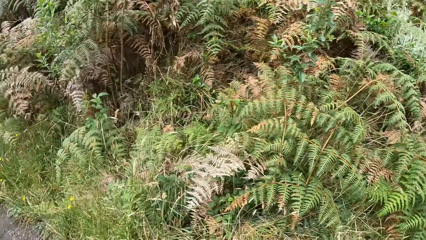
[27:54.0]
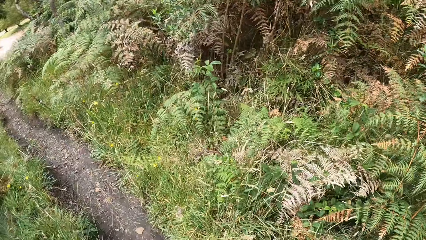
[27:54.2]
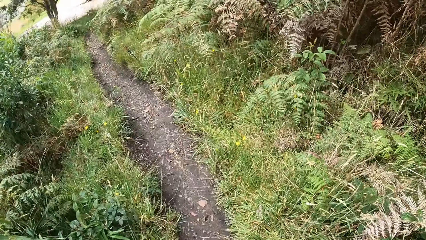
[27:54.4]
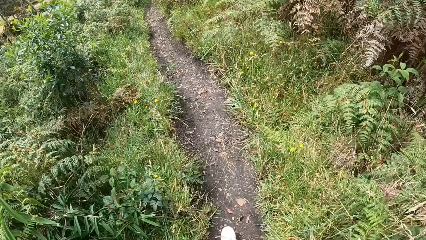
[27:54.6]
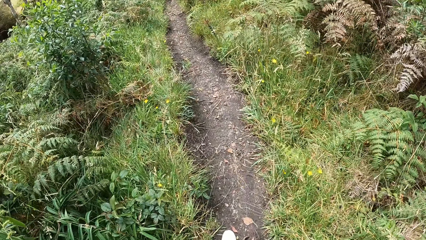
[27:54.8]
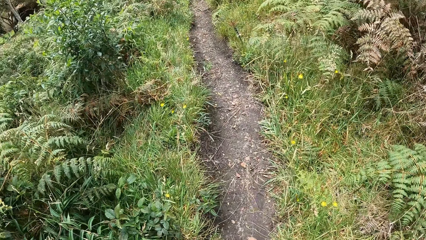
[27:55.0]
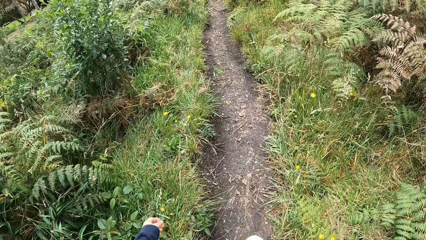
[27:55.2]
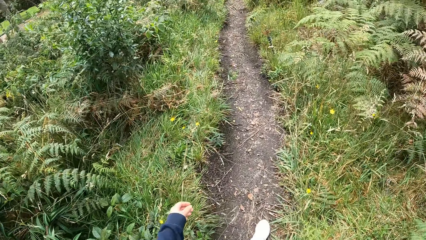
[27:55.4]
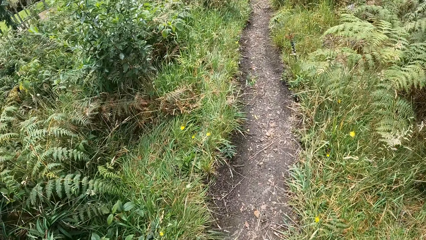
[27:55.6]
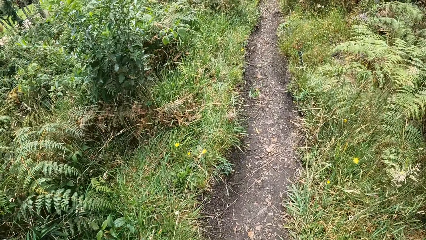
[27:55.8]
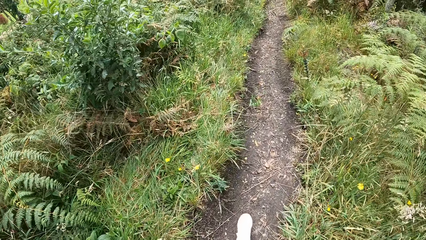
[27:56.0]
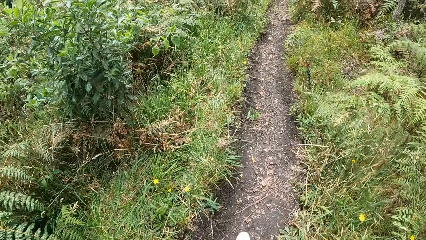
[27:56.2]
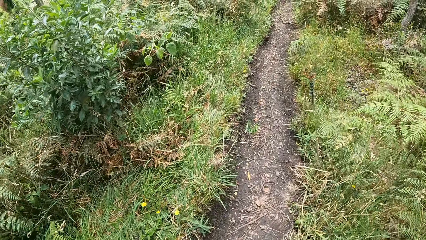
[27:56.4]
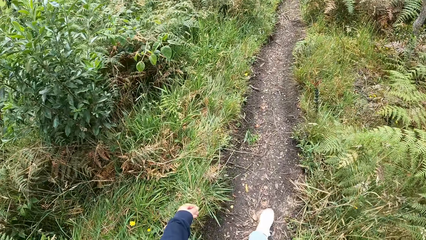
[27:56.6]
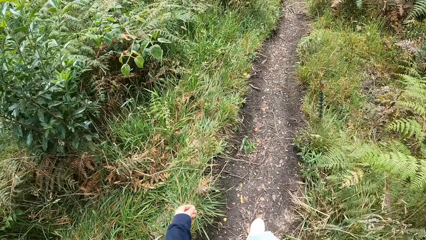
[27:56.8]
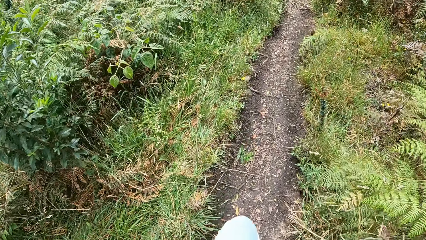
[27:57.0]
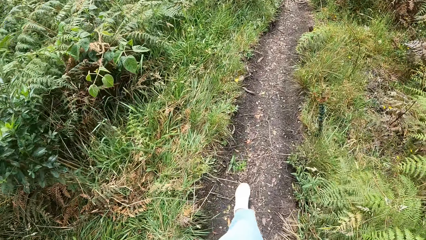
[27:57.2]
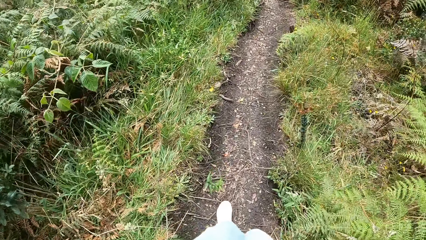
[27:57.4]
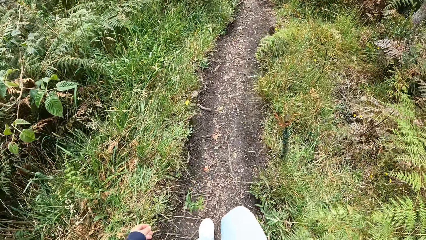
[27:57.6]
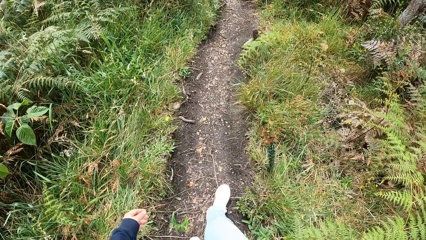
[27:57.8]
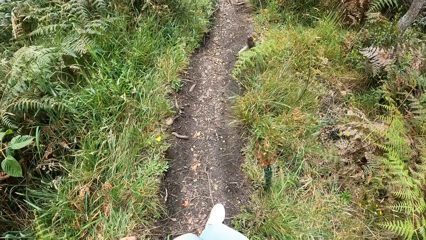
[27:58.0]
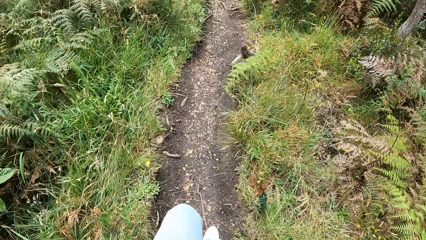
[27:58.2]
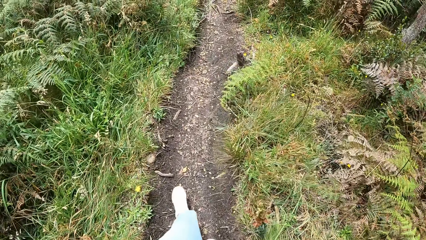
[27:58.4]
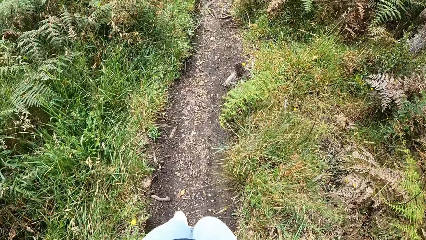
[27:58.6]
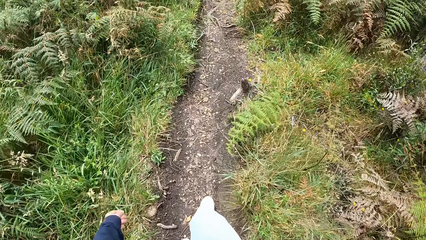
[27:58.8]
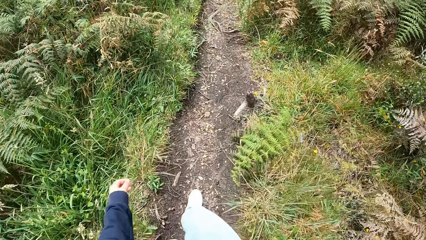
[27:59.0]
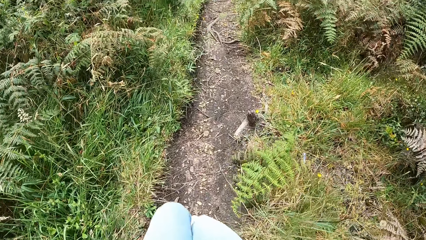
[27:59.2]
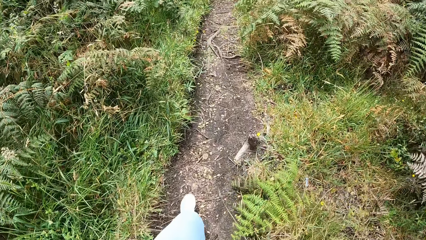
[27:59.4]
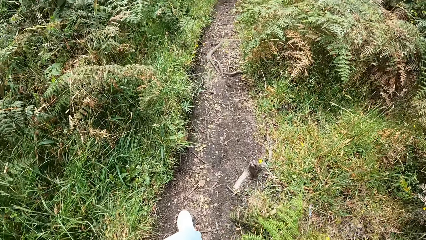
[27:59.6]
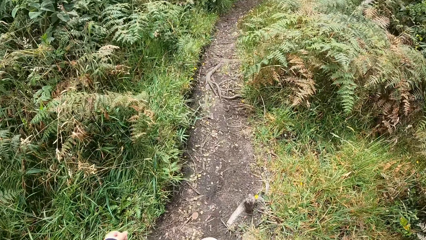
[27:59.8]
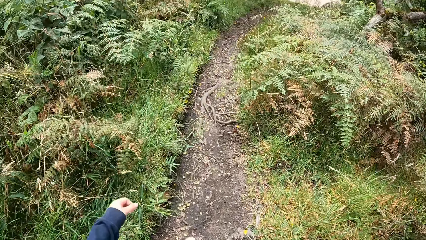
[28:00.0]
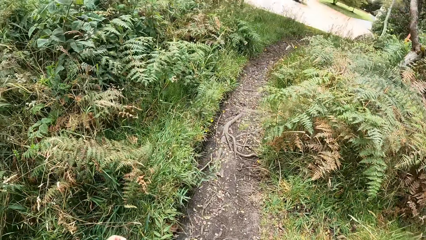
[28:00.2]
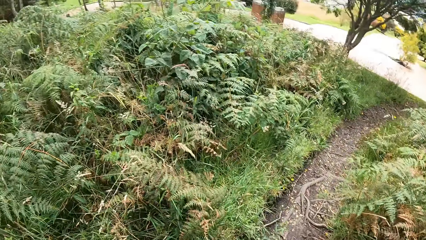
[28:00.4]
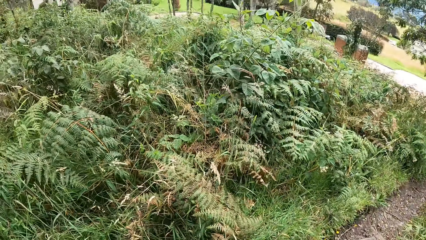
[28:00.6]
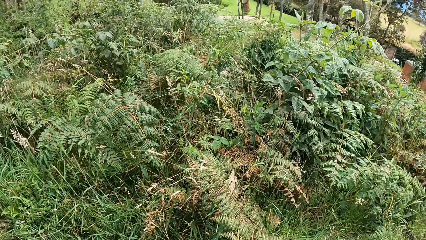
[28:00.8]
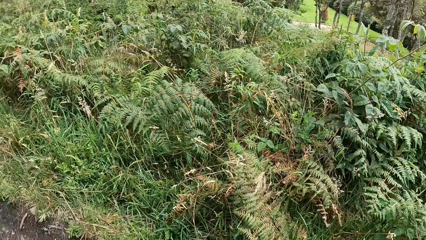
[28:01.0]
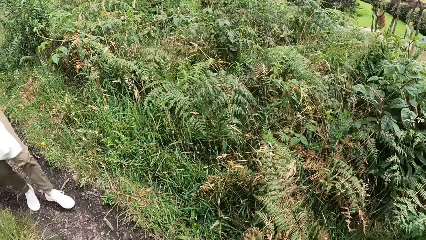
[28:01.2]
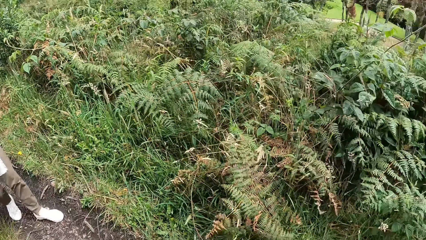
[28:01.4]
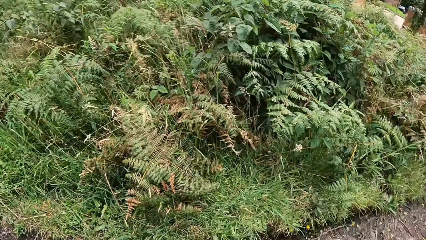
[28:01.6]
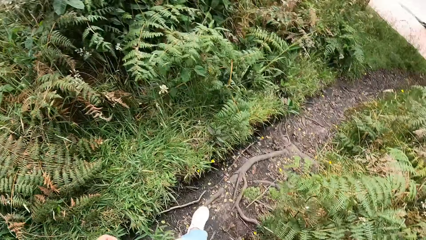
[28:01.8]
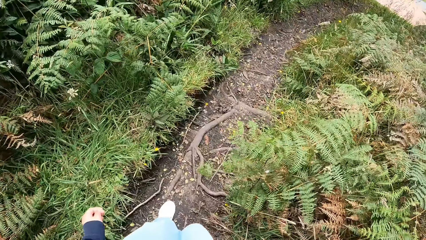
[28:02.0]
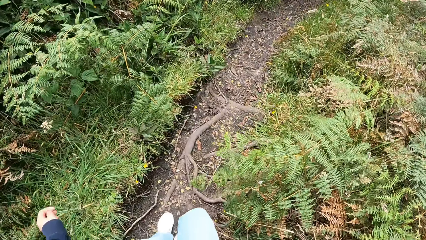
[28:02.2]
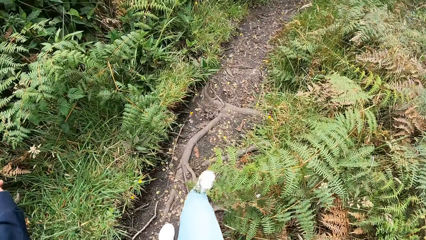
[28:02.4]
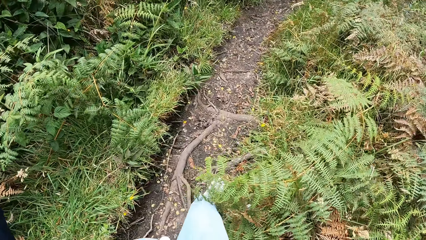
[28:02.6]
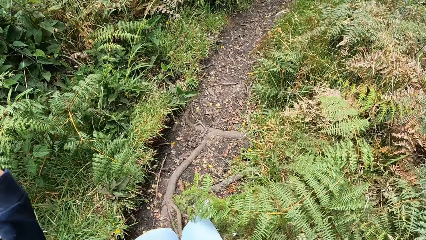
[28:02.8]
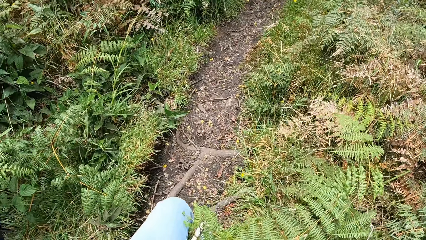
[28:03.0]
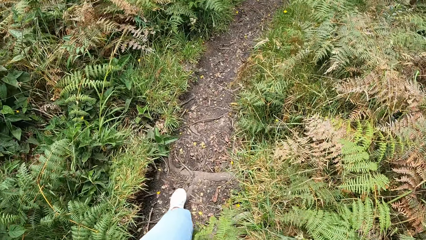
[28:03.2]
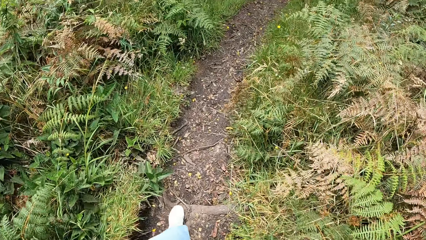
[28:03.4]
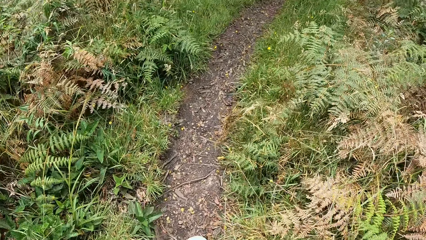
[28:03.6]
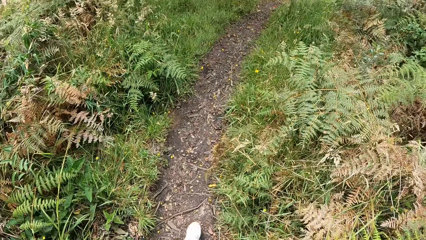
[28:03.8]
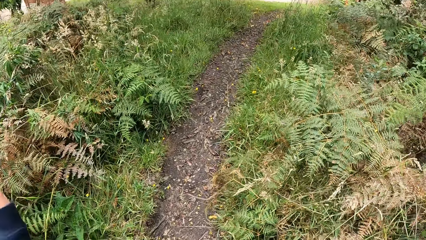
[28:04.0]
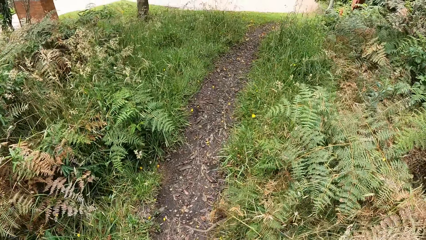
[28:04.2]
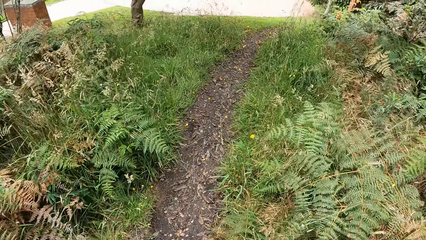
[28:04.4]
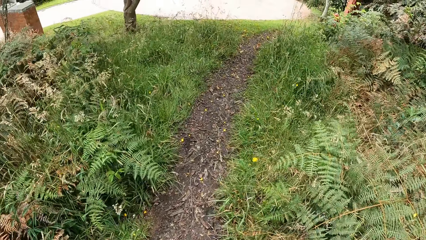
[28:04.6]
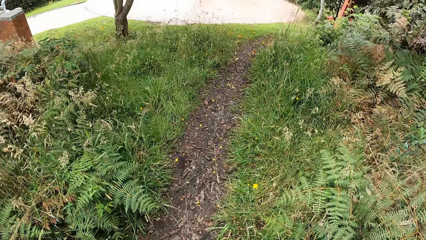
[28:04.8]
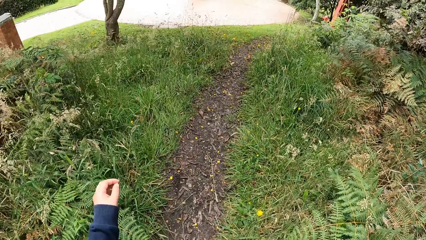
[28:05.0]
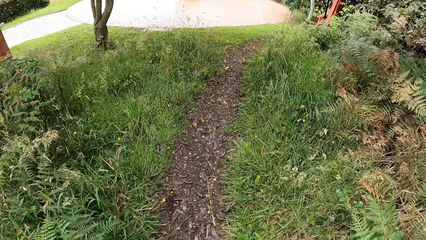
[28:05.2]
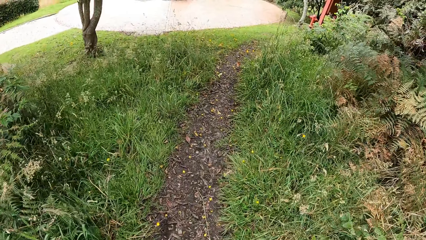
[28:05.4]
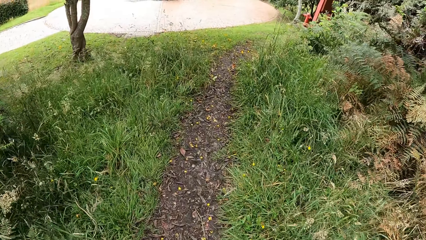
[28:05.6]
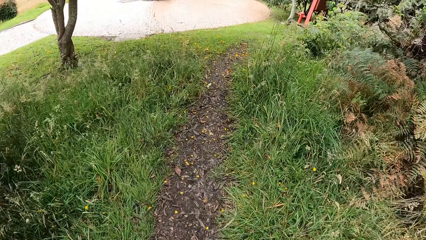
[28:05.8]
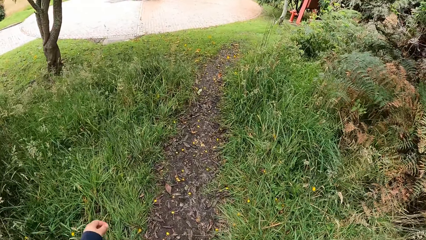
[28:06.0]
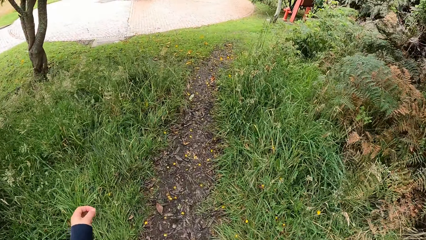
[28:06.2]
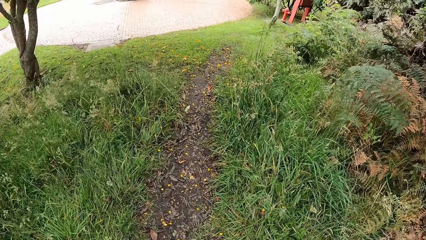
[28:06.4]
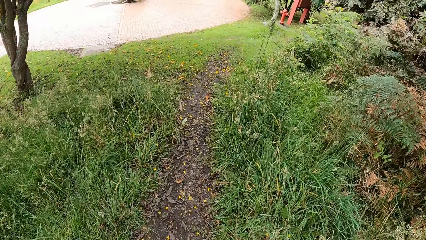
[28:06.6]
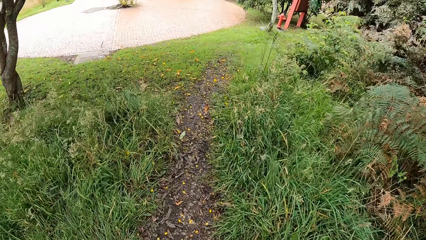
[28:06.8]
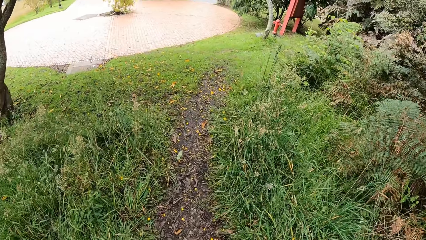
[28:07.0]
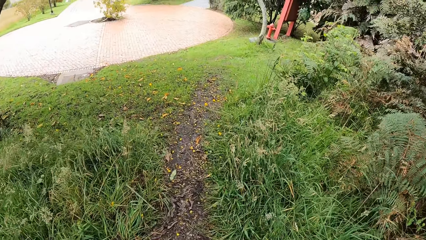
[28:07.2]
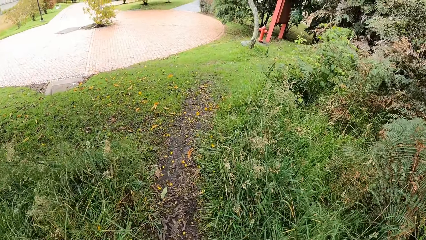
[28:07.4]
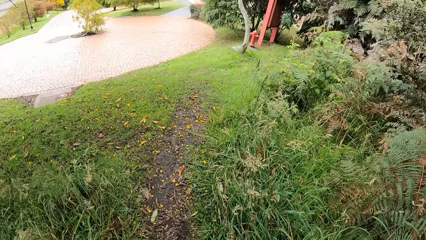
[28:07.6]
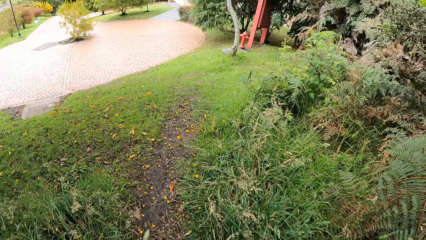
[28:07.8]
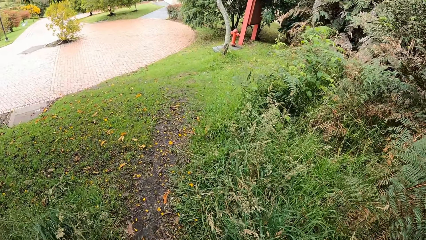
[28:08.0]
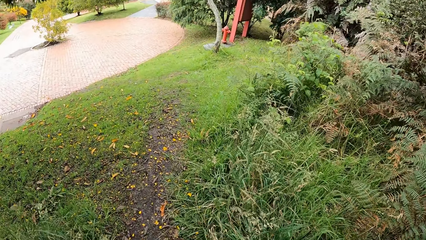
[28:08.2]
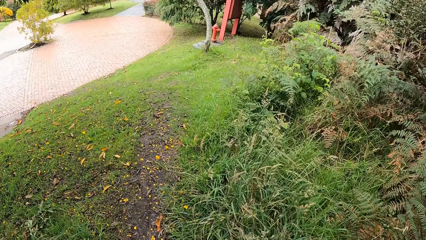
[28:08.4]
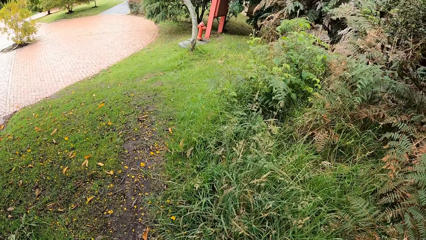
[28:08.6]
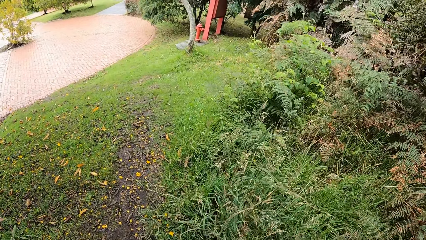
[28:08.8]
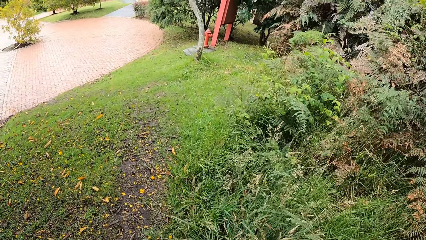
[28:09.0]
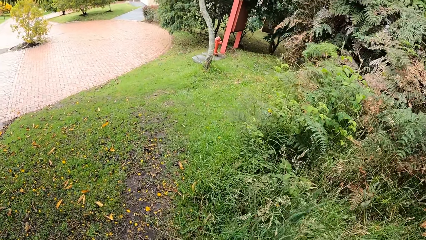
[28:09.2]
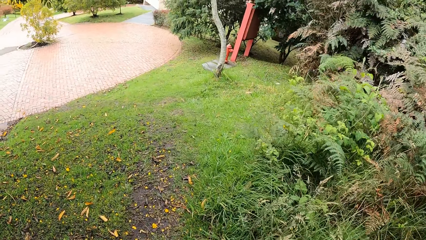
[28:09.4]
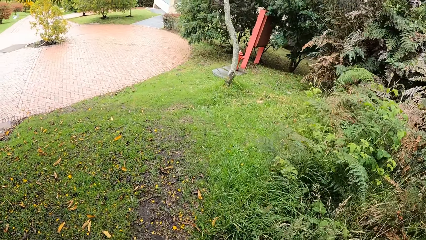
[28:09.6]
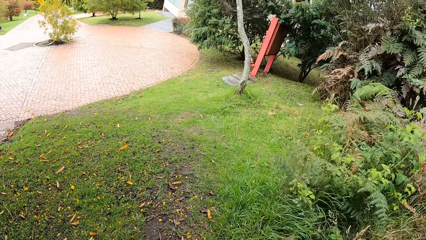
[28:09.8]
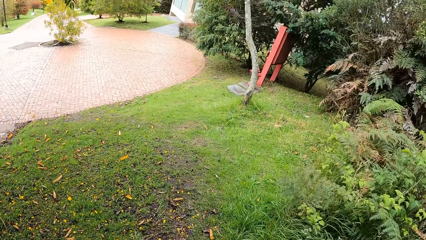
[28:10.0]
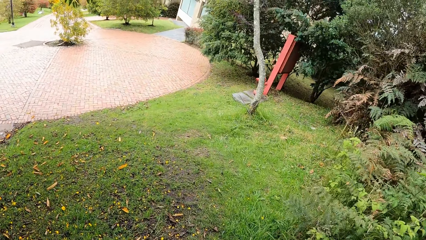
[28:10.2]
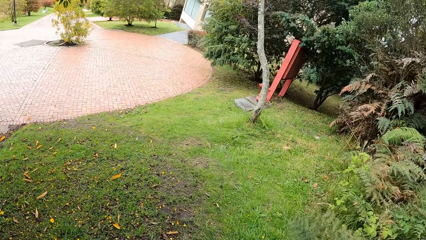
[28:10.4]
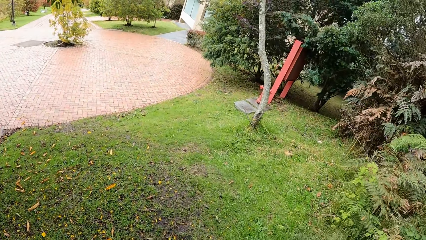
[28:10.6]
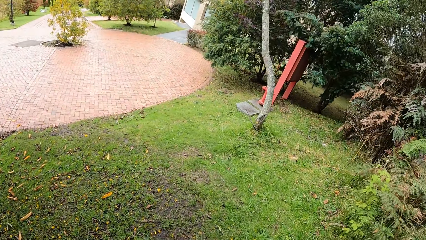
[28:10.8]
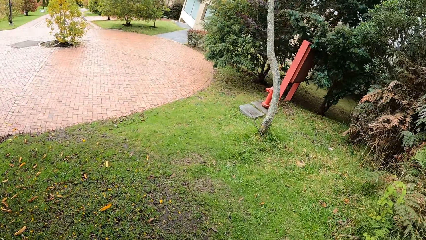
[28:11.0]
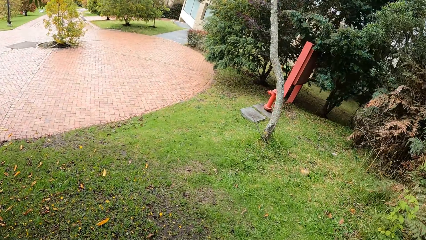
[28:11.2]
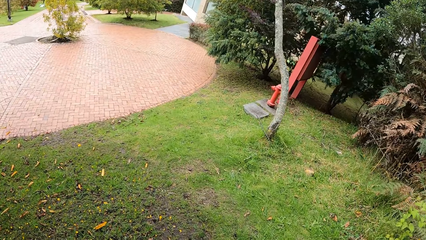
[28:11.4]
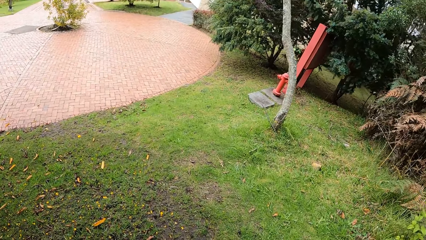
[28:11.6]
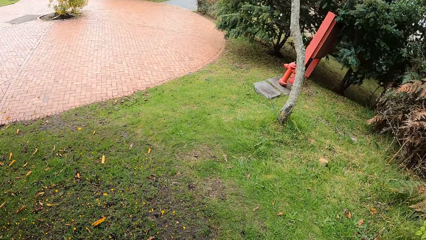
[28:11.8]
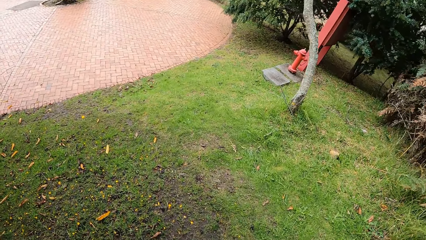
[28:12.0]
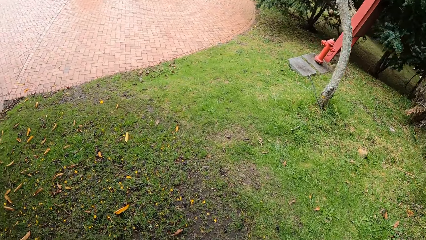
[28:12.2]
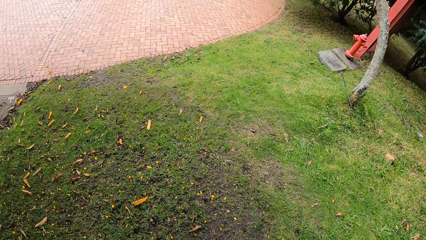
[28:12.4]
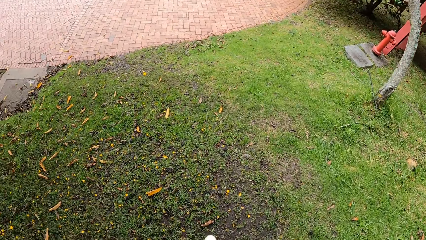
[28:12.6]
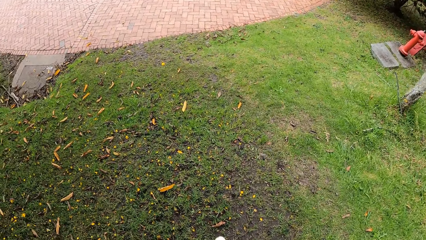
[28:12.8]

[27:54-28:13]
The camera wearer looks around the bushes. They walk on a pathway. They turn around and turn back. They walk on the pathway.
